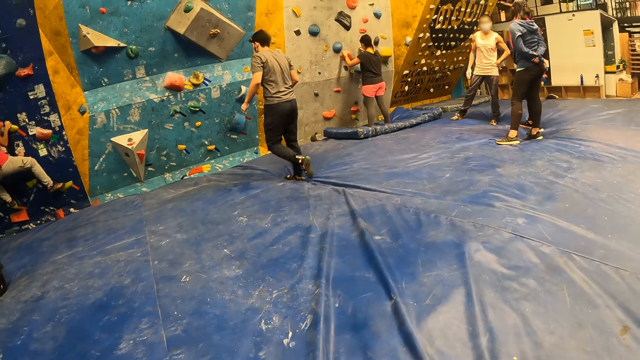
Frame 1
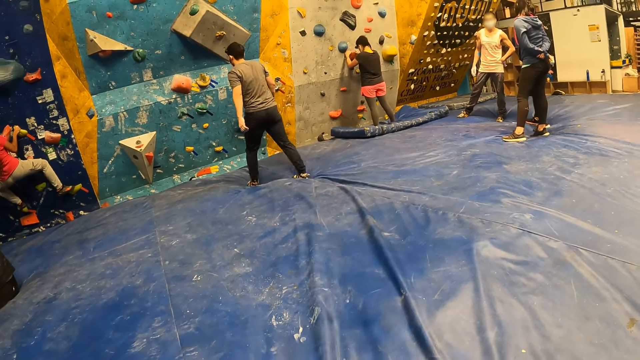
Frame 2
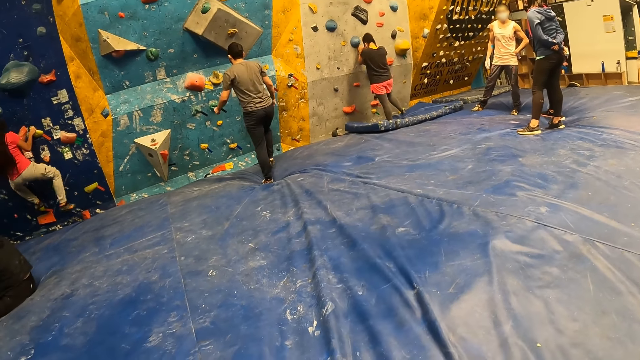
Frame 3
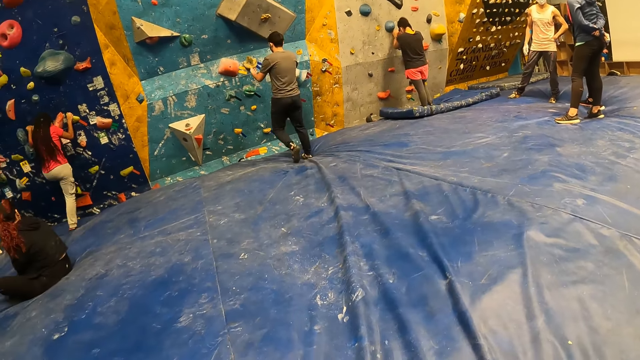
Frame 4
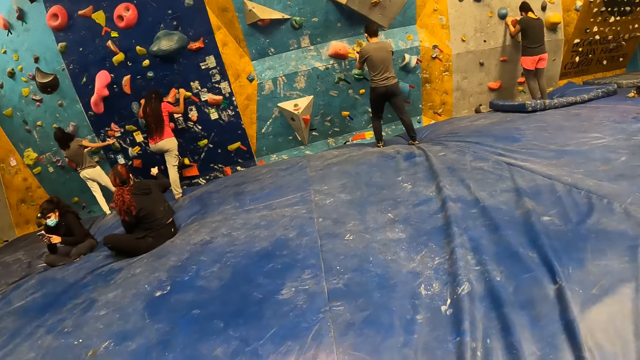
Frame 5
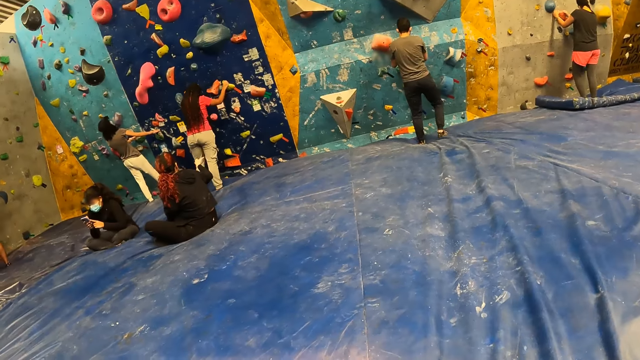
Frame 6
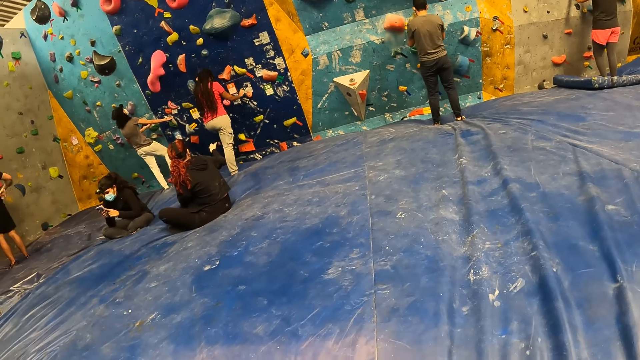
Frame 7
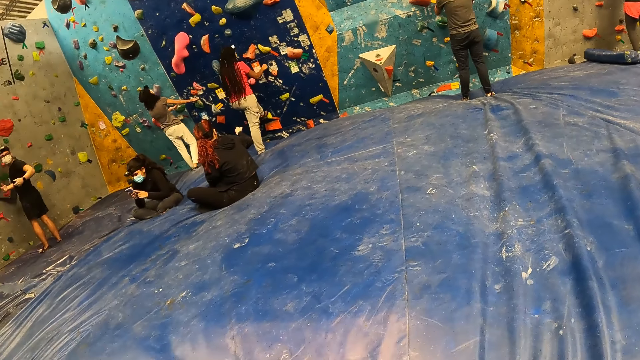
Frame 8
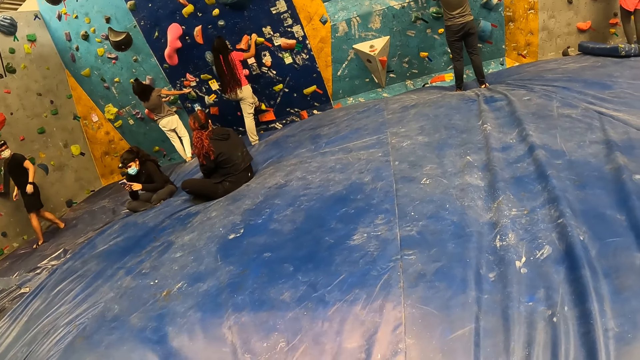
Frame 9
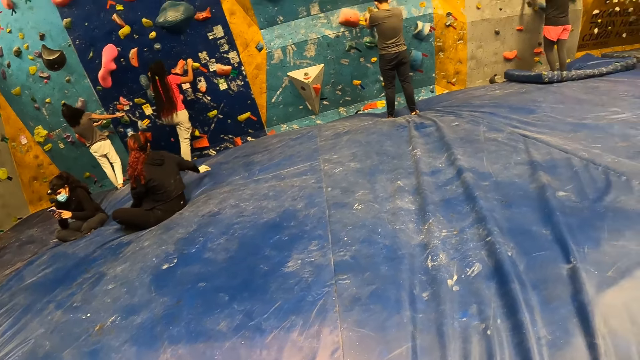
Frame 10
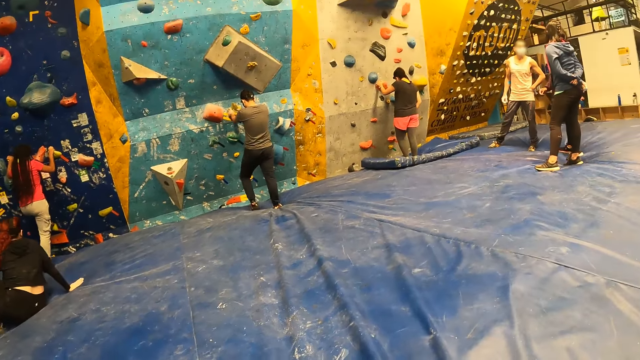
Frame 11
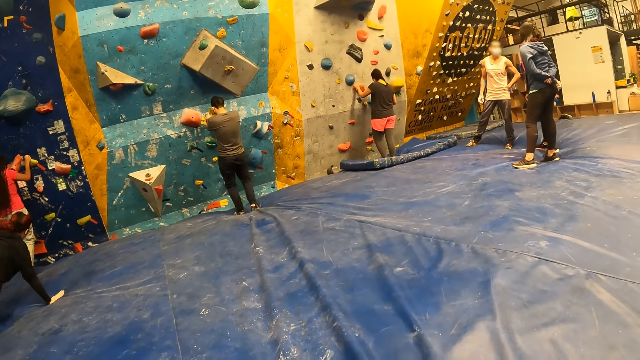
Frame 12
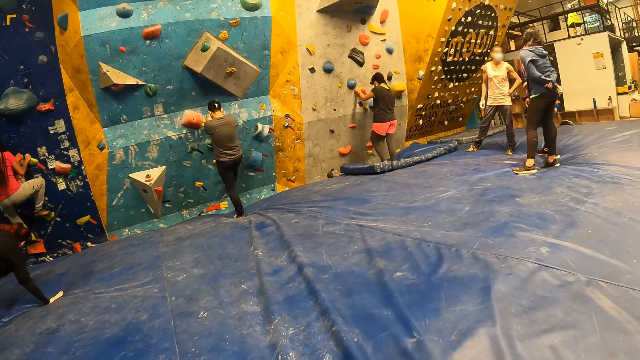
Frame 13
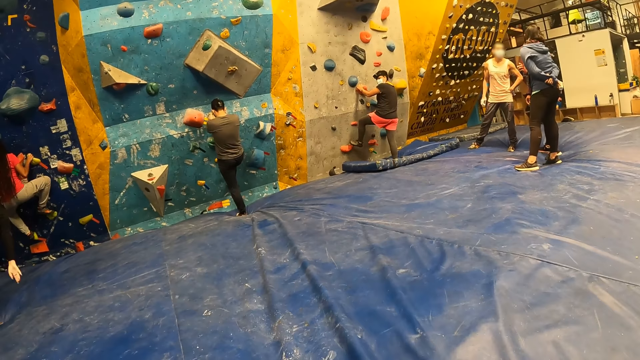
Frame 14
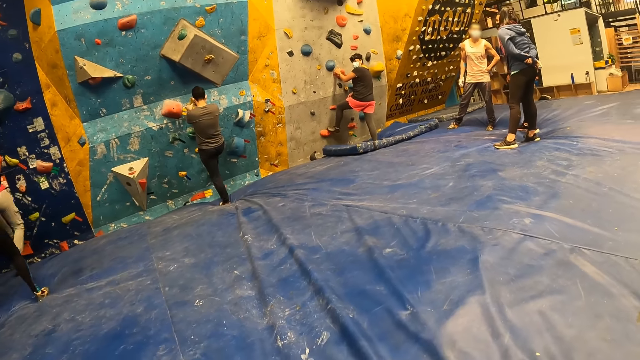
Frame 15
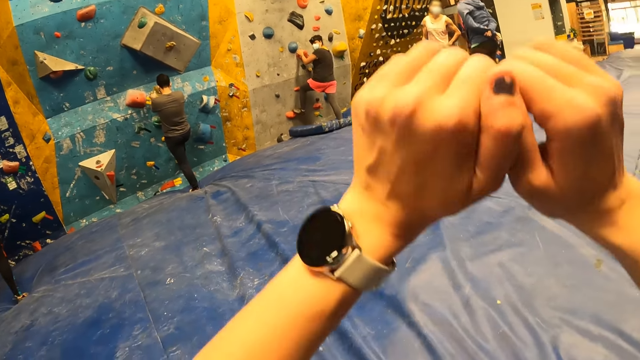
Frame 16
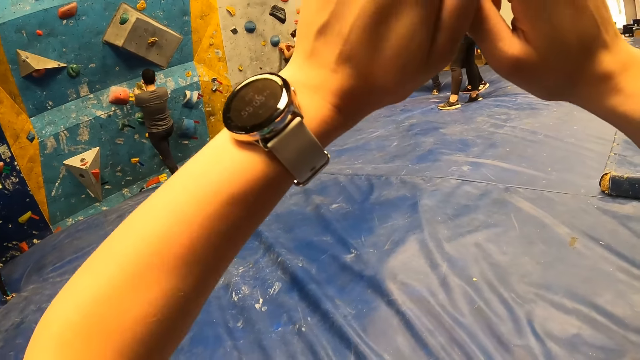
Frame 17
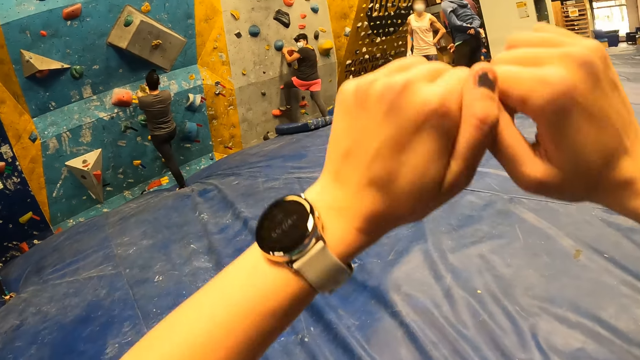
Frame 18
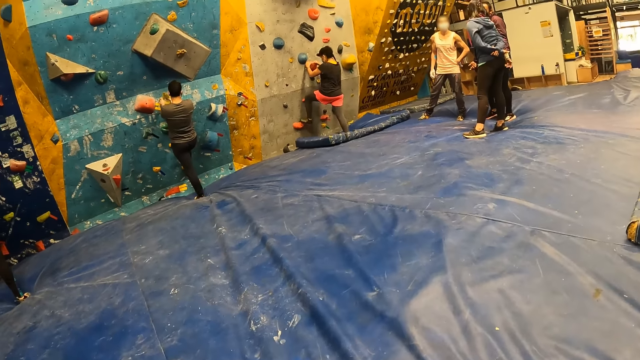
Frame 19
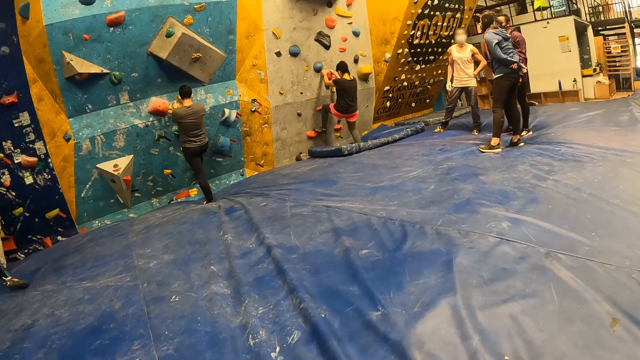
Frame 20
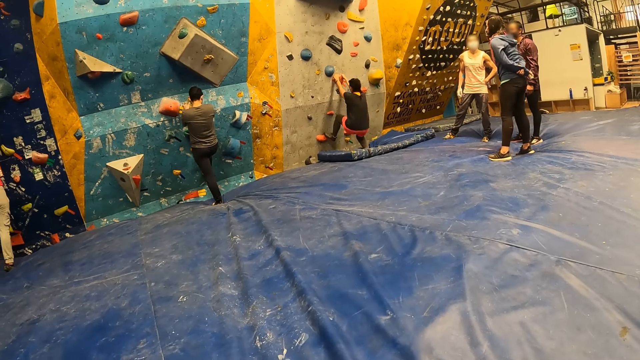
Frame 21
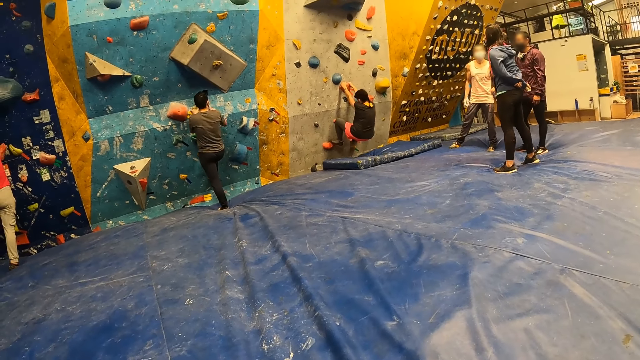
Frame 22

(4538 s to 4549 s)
A woman holds the climbing hold with both hands. The woman climbs on the bouldering wall with her left leg, drops from the bouldering wall and holds a yellow climbing hold with both hands. A man holds a yellow climbing hold with both hands. The woman climbs on the bouldering wall with both legs. The man climbs the bouldering wall with his right leg. Another woman climbs on the bouldering wall with her left leg. The camera wearer raises both her hands up. She looks around.

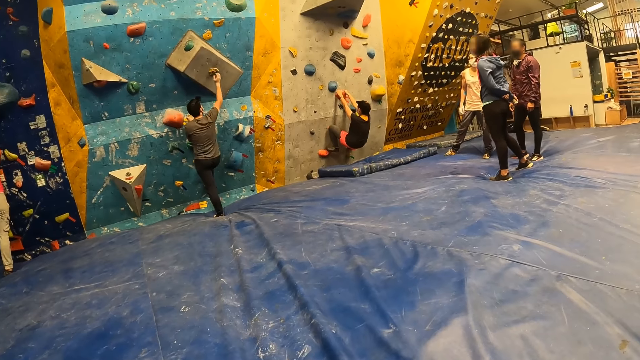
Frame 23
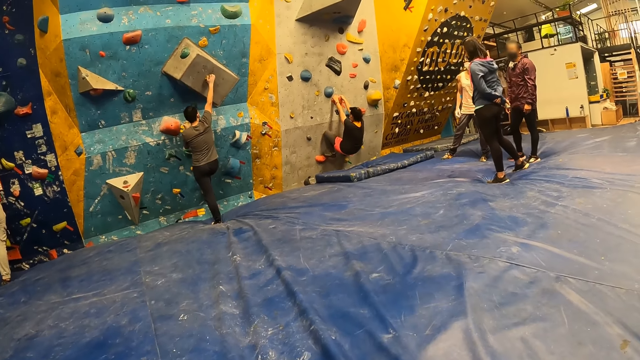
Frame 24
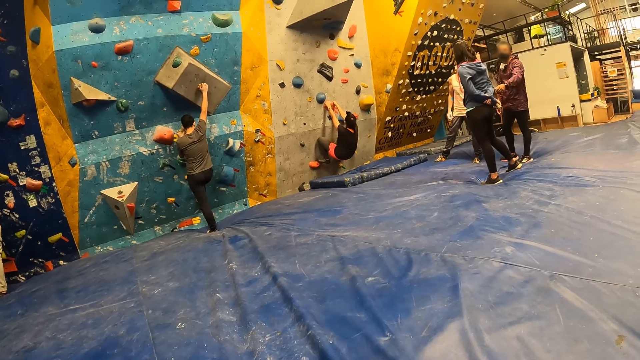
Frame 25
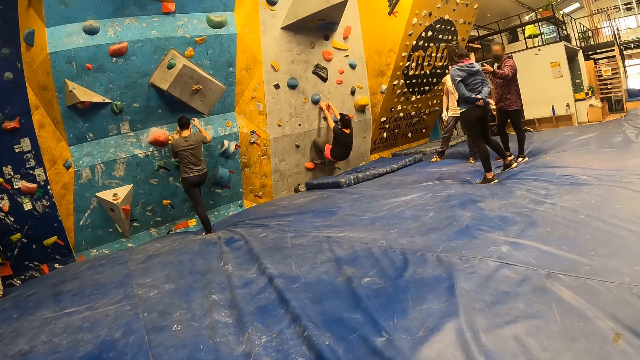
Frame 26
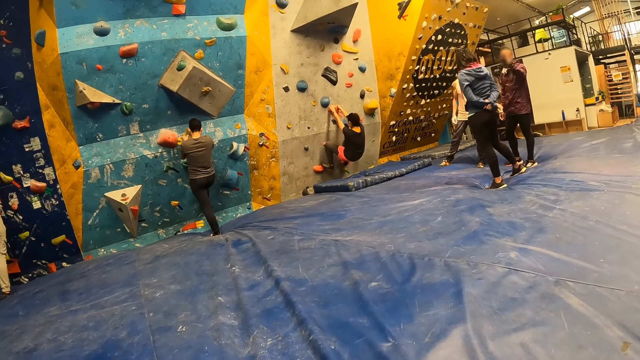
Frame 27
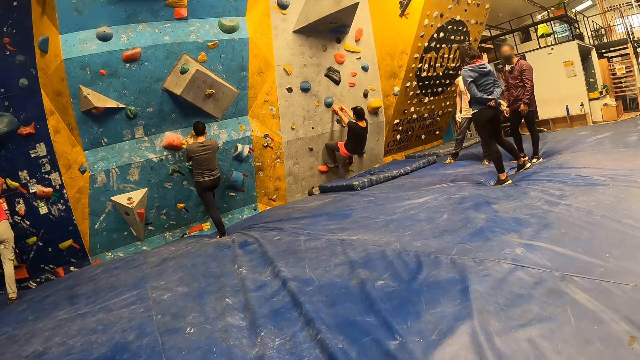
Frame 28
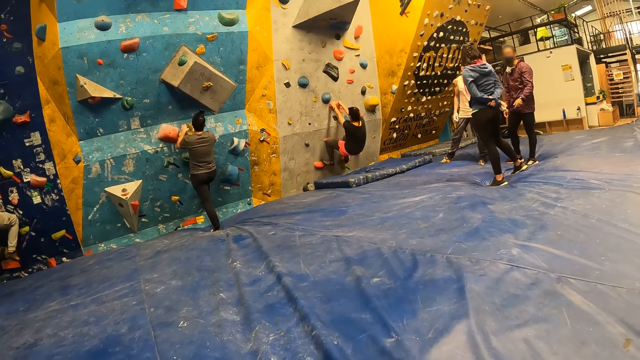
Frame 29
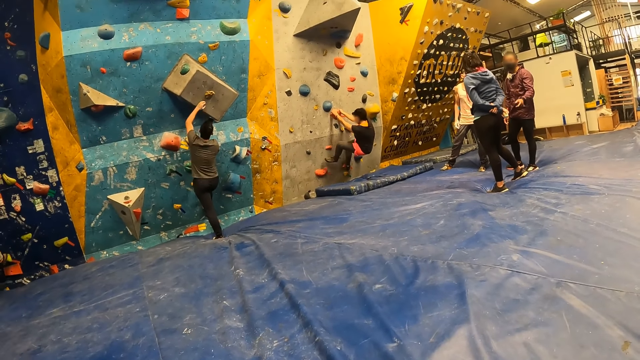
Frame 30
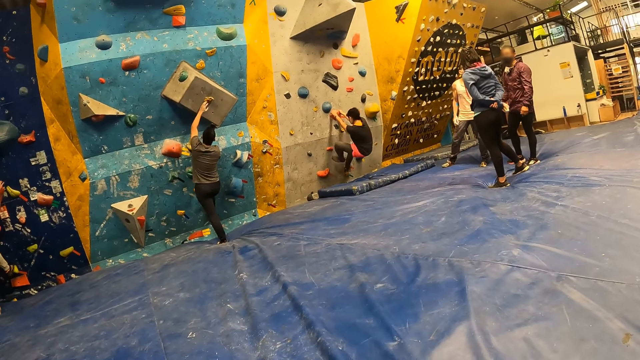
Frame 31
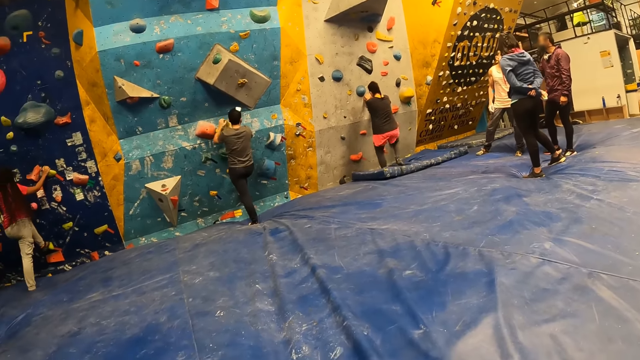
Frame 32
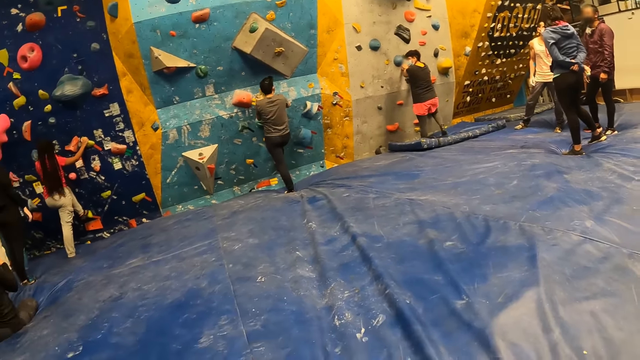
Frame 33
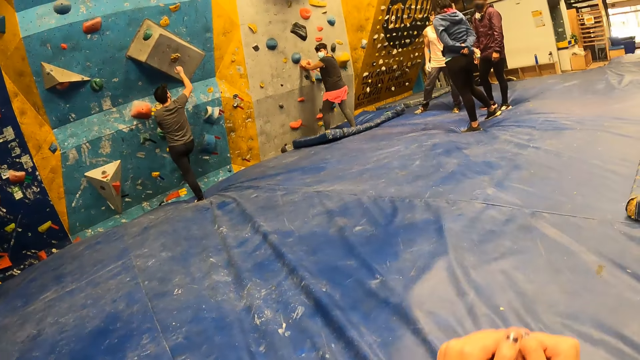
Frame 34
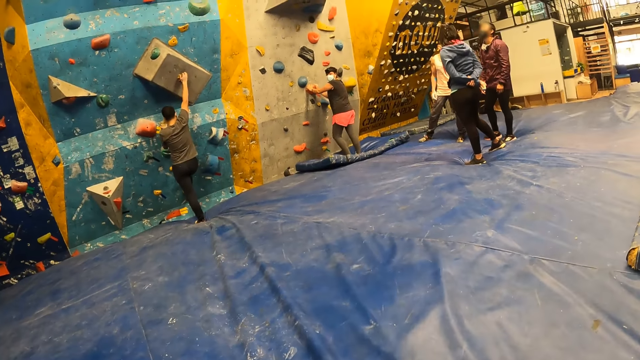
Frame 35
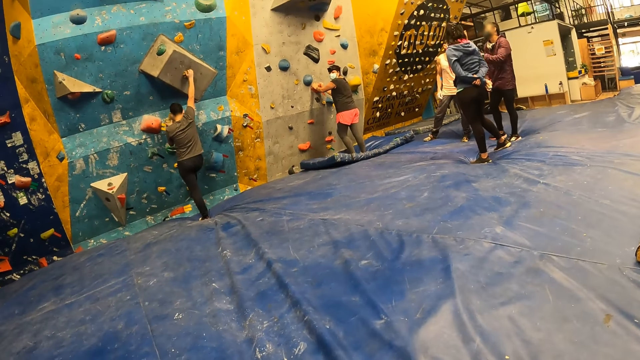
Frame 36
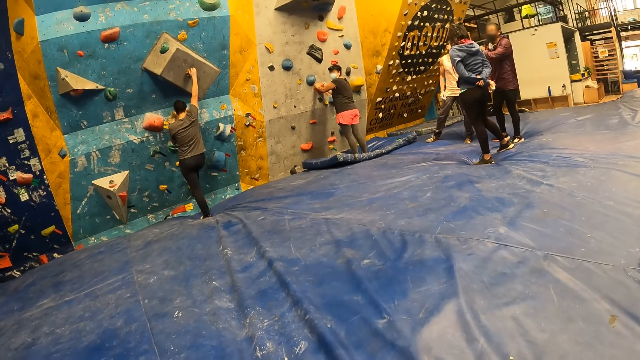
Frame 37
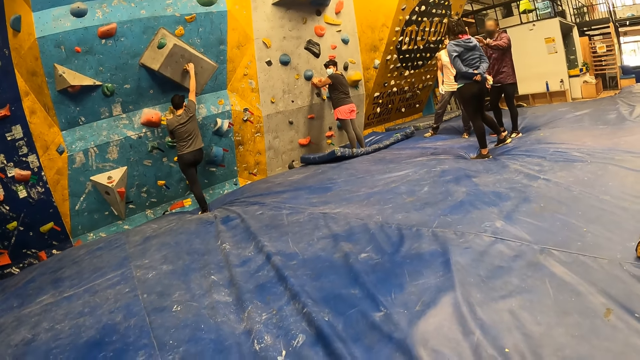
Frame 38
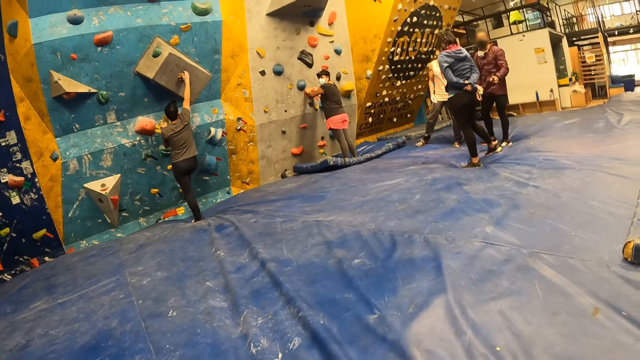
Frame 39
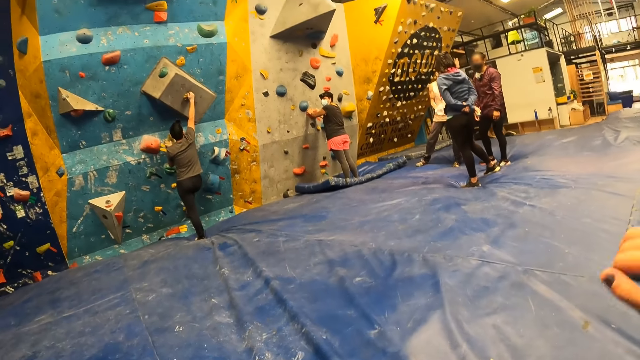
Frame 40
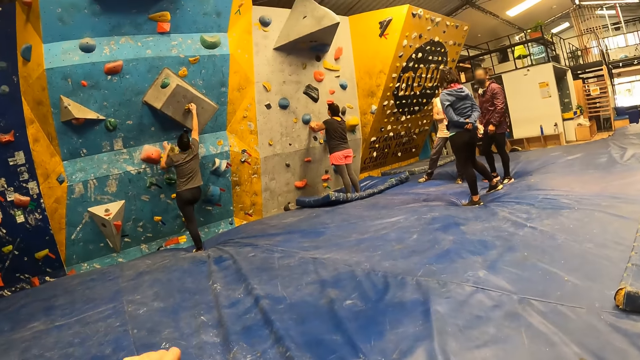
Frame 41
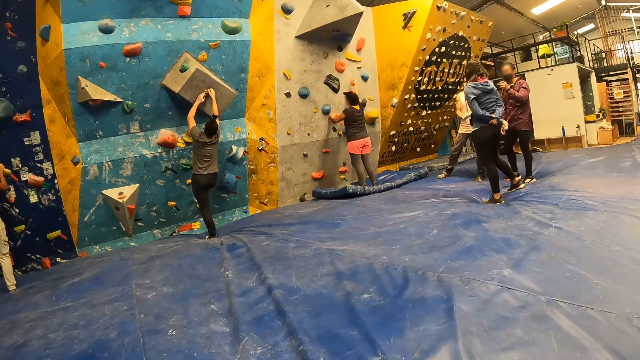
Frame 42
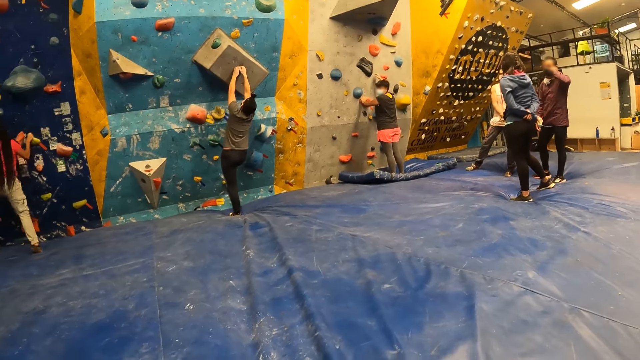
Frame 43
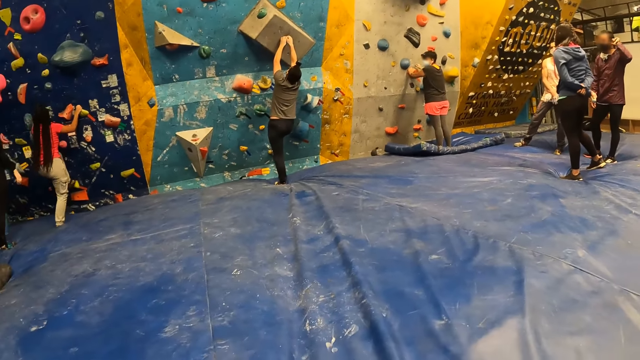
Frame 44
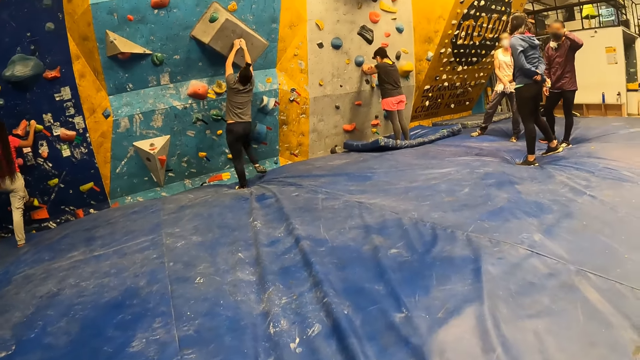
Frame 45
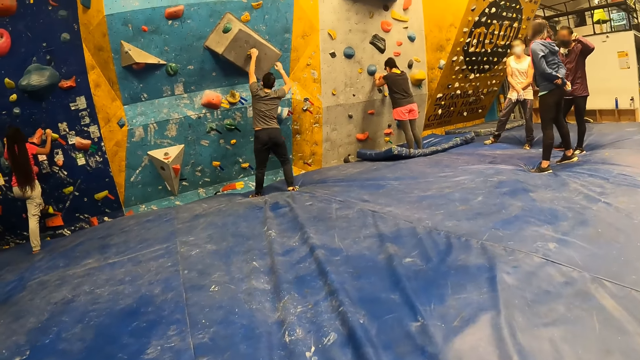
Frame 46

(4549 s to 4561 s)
The other woman climbs on the bouldering wall with both legs. The man holds the yellow climbing hold with his right hand. The man holds the yellow climbing hold with both hands. The other woman drops from the bouldering wall. The first woman places her left leg on the climbing hold. The camera wearer raises hands. The man holds the yellow climbing hold with his right hand. The camera wearer looks around. They raise a hand. They look around.
